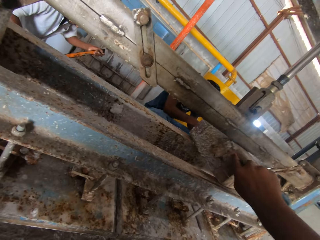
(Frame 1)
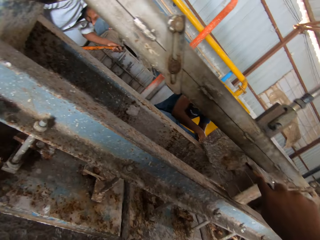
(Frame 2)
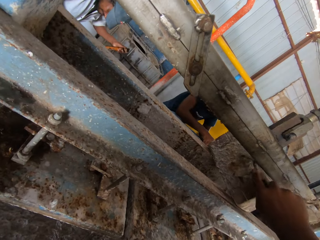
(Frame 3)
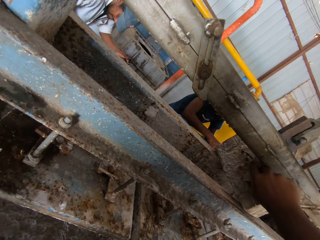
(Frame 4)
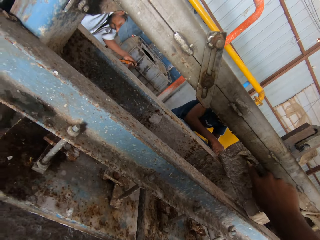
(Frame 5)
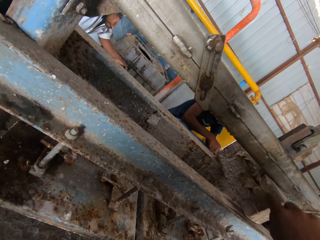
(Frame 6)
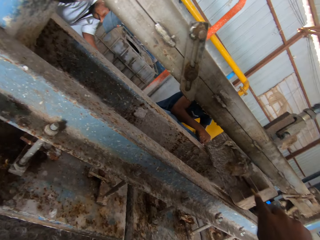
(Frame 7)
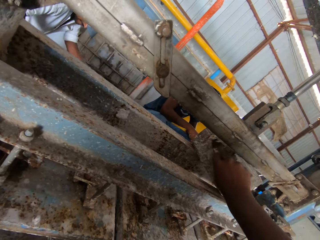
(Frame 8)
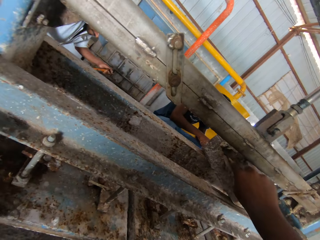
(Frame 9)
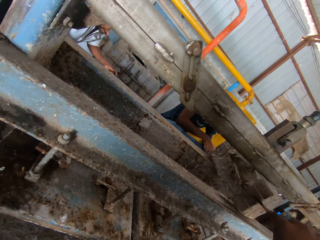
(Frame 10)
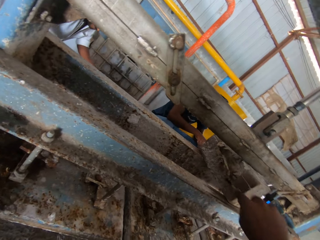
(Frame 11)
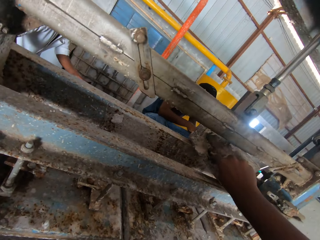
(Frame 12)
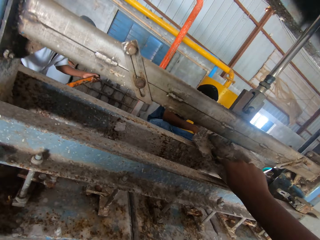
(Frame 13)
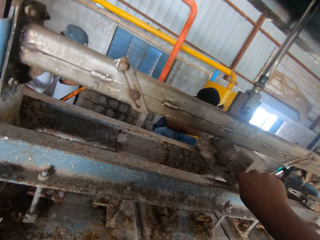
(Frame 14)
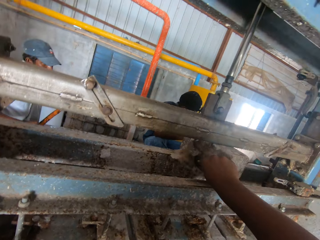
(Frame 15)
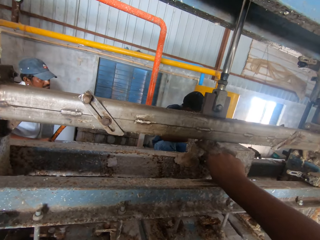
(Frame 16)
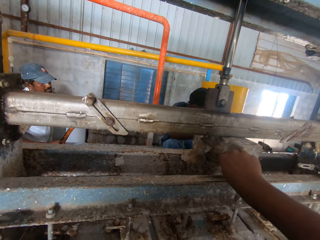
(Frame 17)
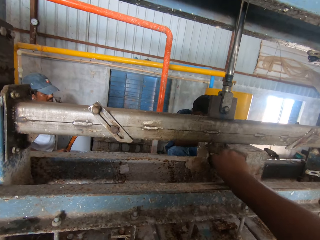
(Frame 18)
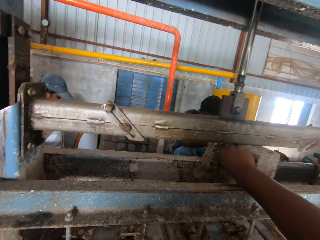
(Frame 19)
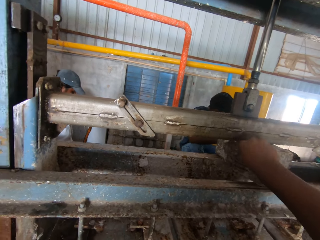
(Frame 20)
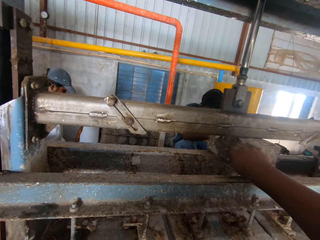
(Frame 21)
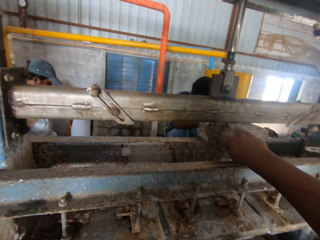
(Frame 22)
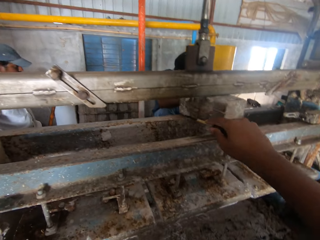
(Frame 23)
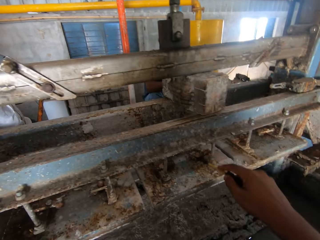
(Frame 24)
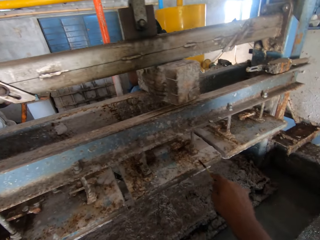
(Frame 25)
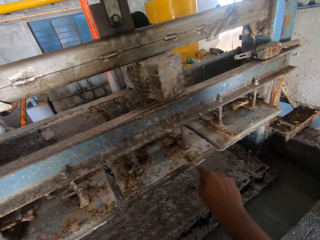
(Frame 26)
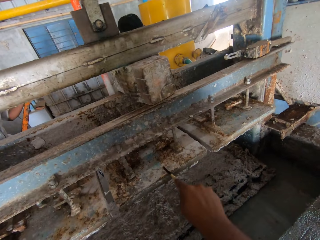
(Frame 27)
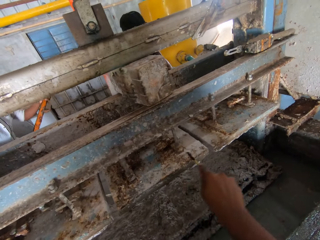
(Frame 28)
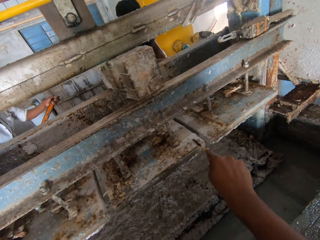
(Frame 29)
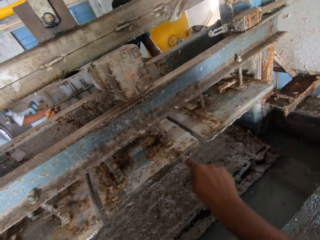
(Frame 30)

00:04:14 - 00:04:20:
The camera wearer removes the dirt from the machine.

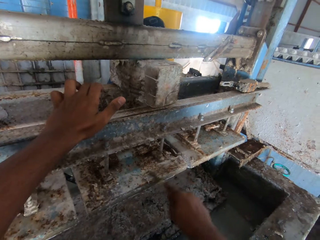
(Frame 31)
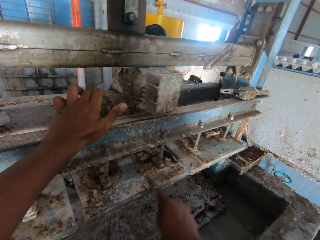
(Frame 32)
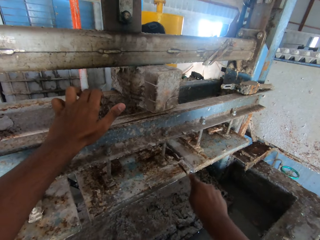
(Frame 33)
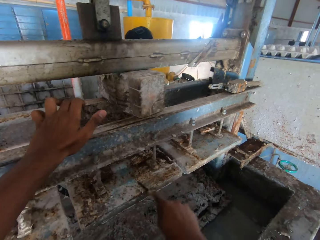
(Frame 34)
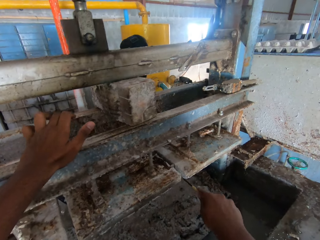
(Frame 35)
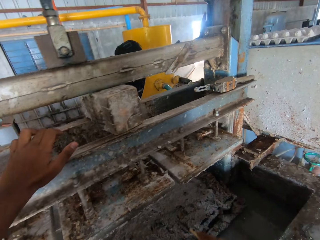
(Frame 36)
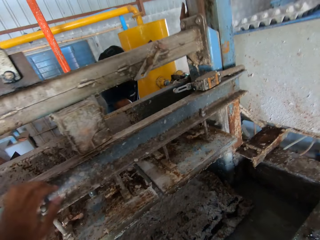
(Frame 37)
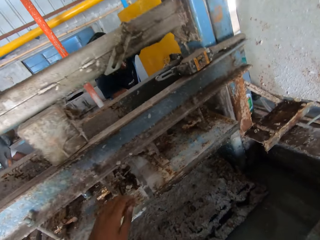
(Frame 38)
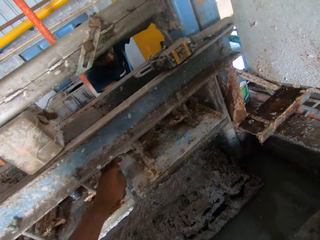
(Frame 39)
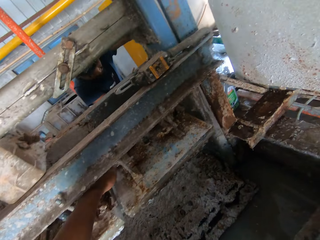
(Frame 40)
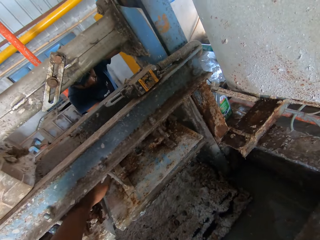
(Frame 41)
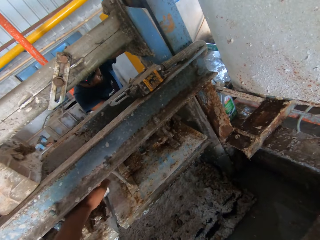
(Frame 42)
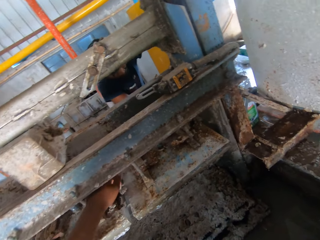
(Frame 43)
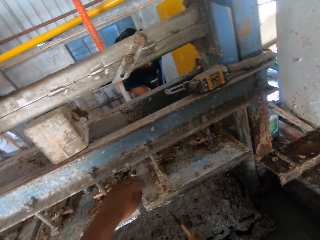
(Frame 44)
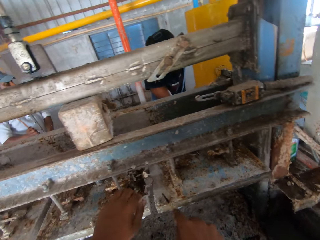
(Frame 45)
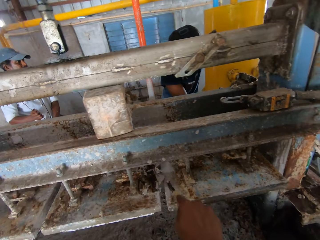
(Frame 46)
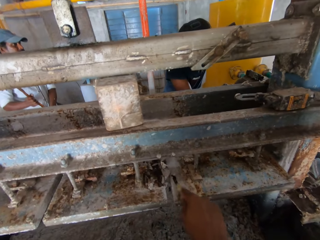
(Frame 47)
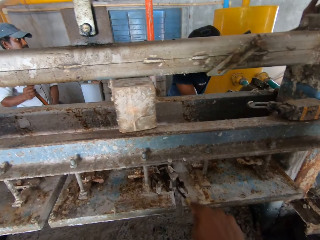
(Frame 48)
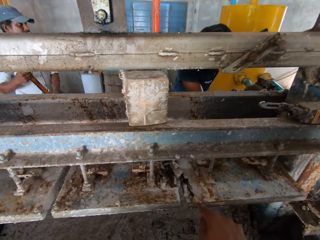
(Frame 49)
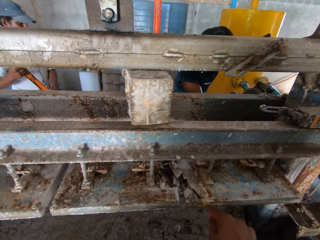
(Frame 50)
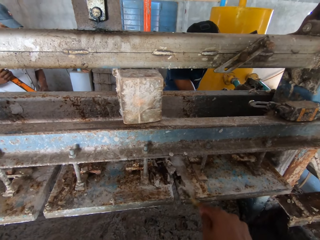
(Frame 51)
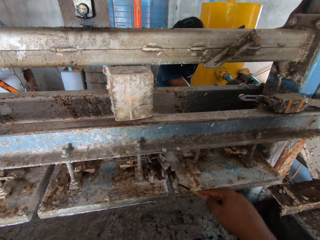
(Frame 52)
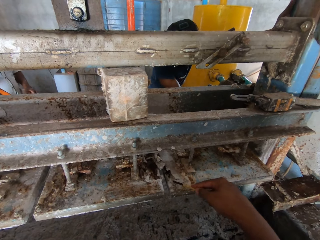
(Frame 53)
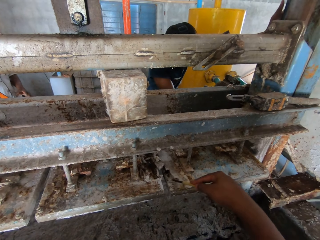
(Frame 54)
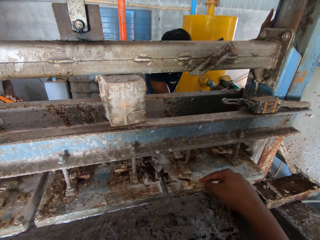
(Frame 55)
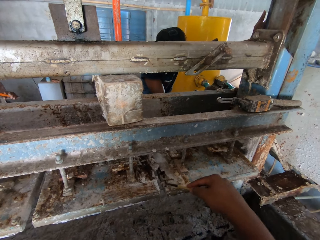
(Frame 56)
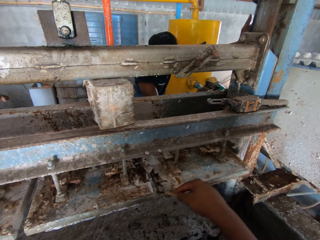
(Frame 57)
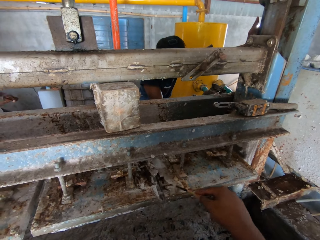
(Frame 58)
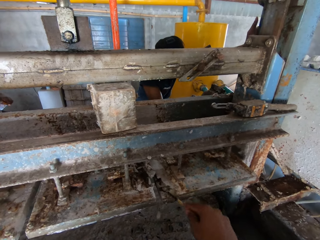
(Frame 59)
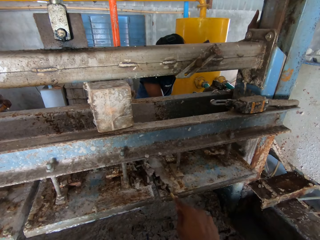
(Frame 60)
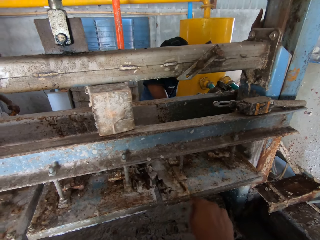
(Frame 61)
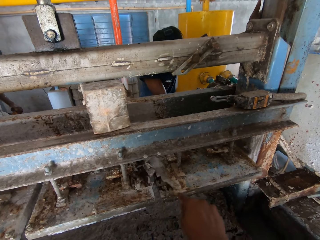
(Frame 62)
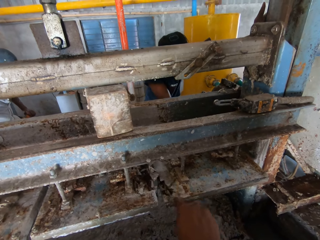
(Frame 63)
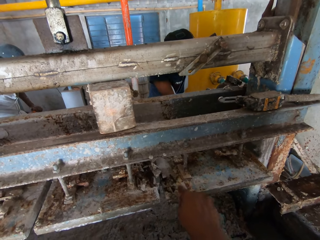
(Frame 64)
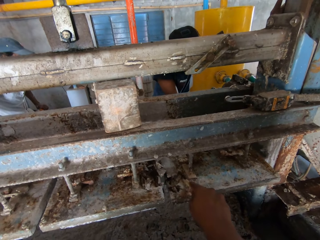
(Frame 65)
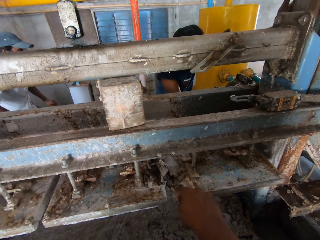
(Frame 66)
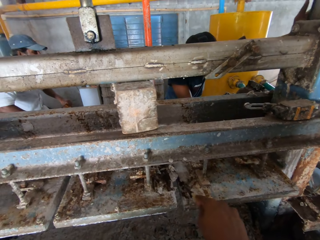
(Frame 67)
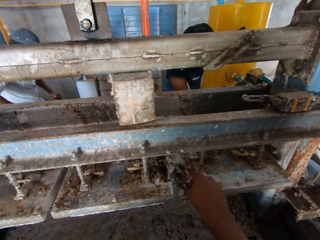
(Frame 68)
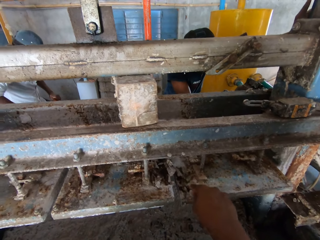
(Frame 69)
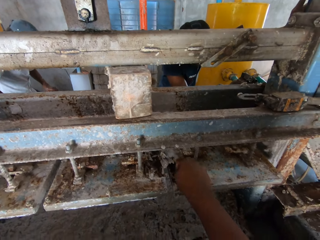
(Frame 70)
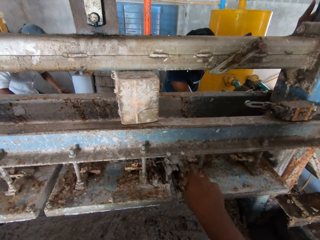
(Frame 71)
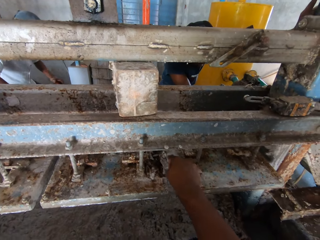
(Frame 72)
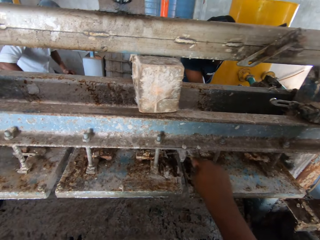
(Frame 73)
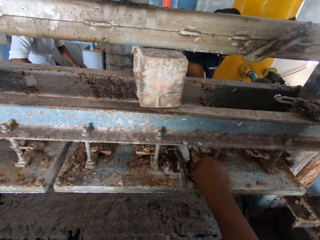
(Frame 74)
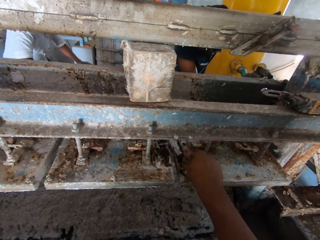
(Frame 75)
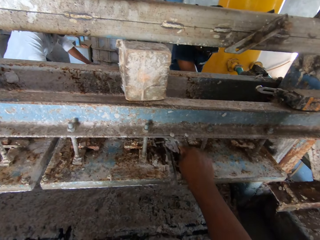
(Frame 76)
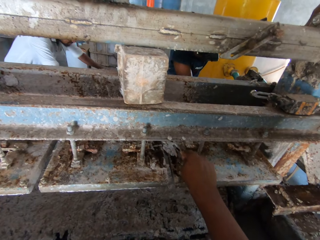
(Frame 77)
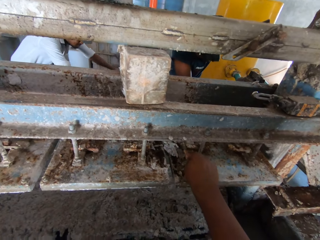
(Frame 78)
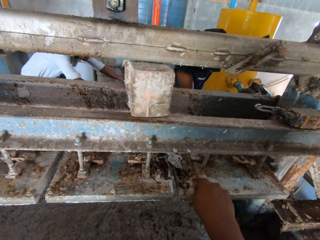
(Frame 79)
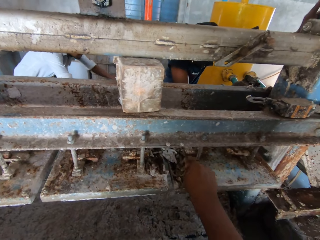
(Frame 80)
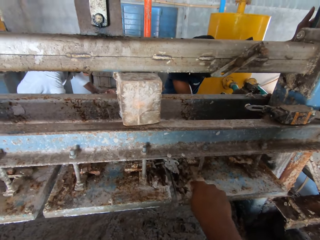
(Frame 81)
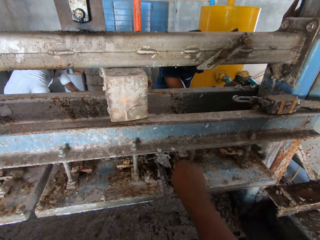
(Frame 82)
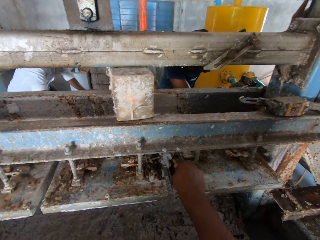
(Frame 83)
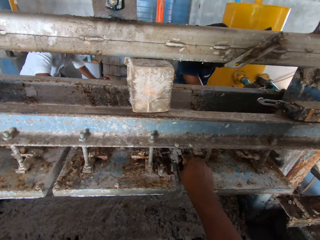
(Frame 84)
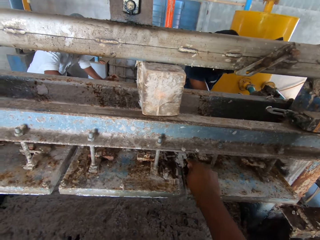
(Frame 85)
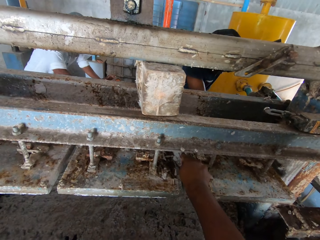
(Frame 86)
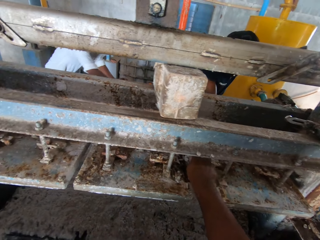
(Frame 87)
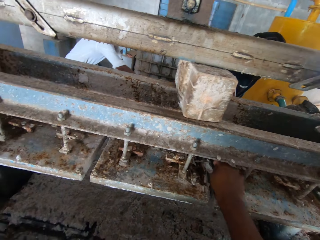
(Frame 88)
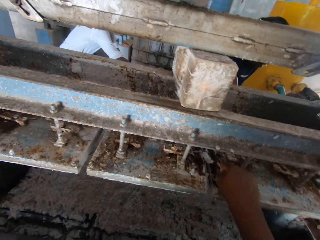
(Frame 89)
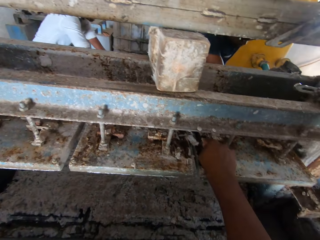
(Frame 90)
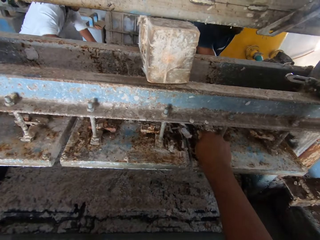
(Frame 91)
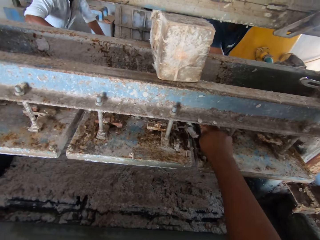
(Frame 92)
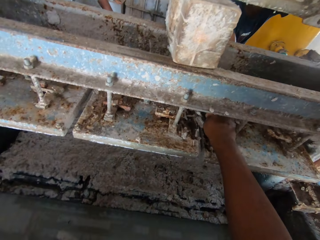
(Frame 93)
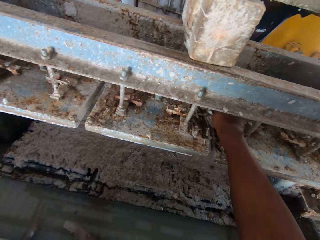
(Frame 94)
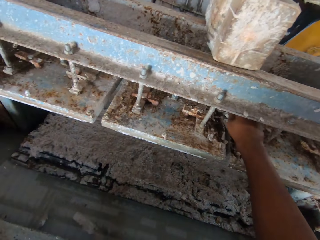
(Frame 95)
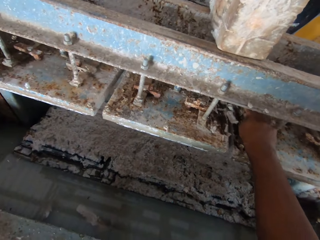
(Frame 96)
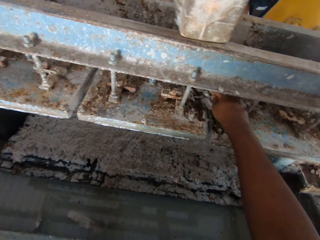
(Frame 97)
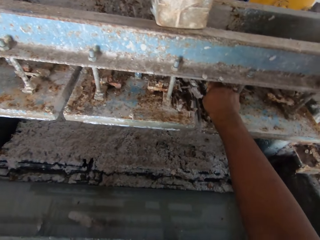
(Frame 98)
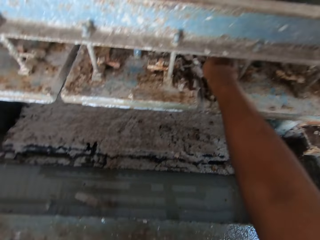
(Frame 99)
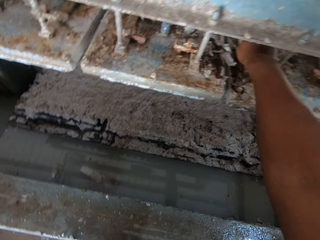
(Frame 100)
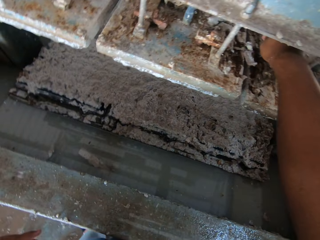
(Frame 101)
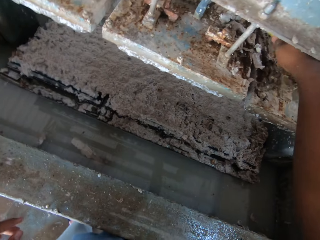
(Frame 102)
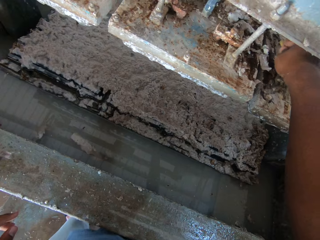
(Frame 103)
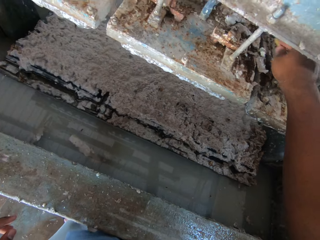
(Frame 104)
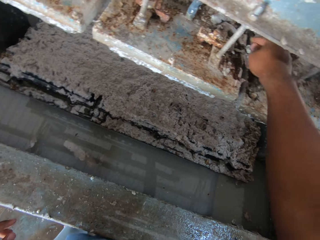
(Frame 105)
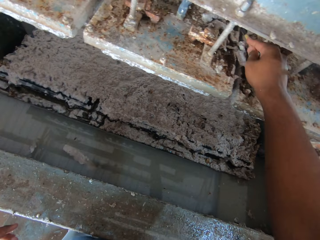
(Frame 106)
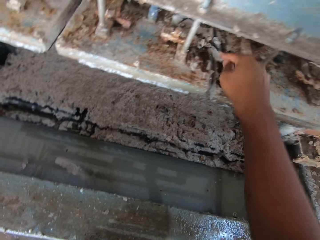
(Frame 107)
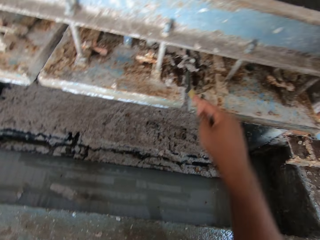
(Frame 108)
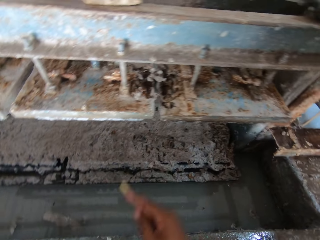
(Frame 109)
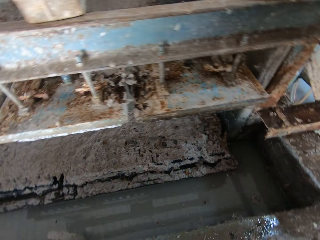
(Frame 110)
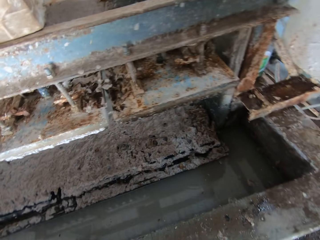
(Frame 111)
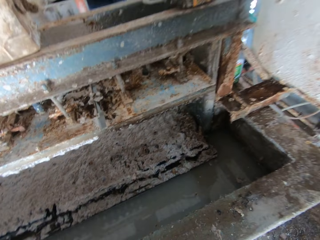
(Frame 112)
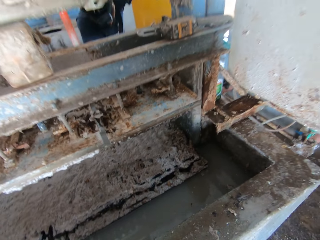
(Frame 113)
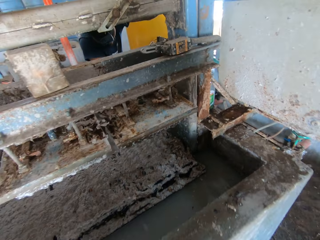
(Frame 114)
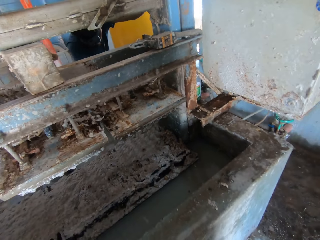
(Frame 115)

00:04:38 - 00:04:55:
The camera wearer removes the paper with the left hand. They scrape the paper off with a screwdriver.
